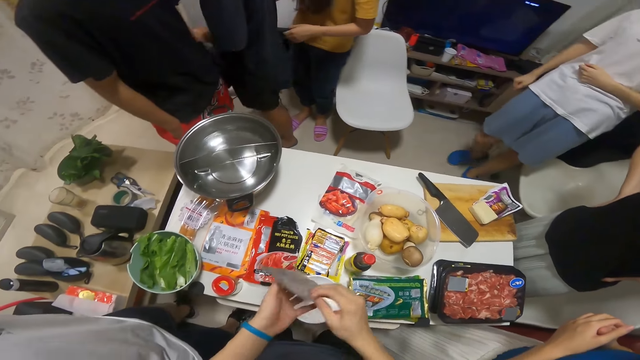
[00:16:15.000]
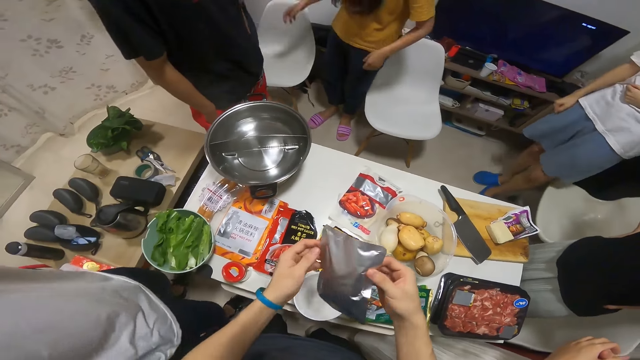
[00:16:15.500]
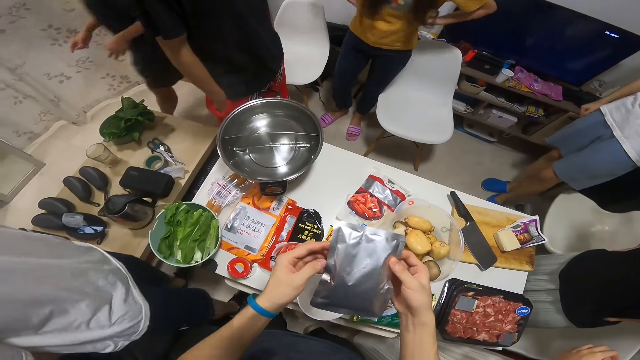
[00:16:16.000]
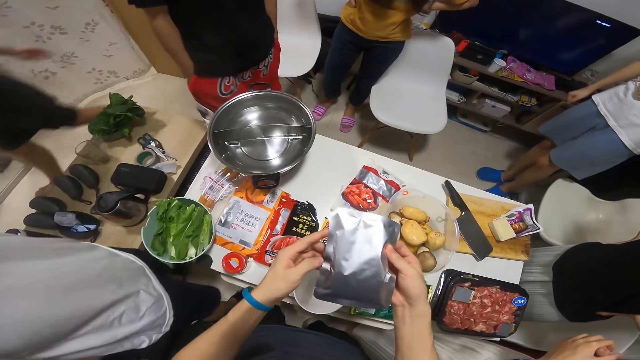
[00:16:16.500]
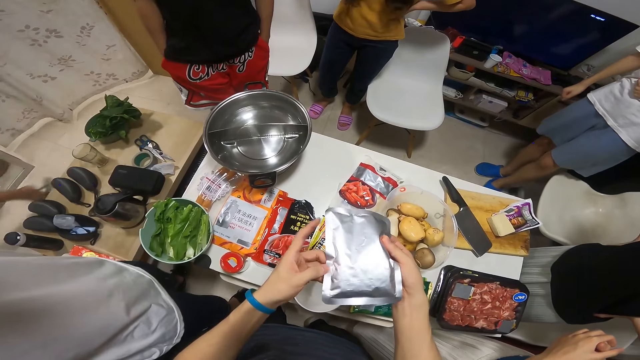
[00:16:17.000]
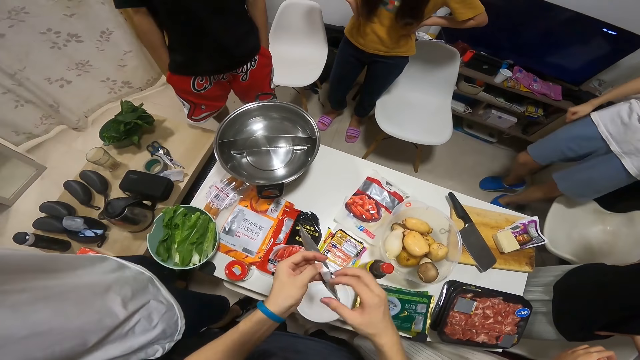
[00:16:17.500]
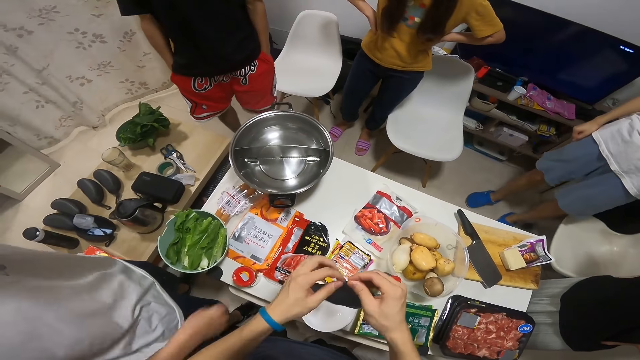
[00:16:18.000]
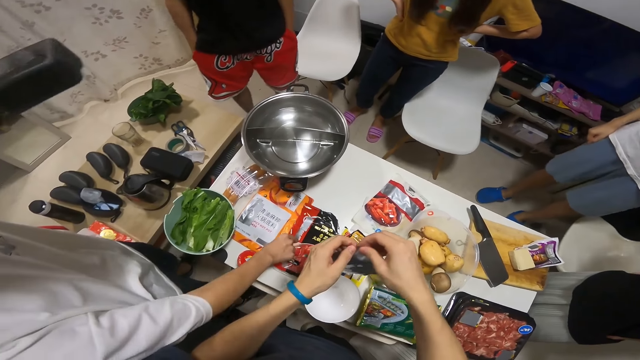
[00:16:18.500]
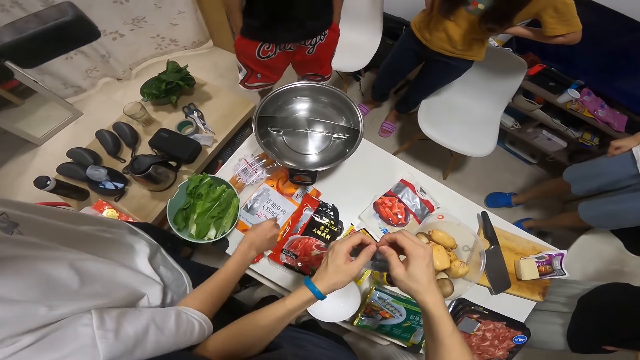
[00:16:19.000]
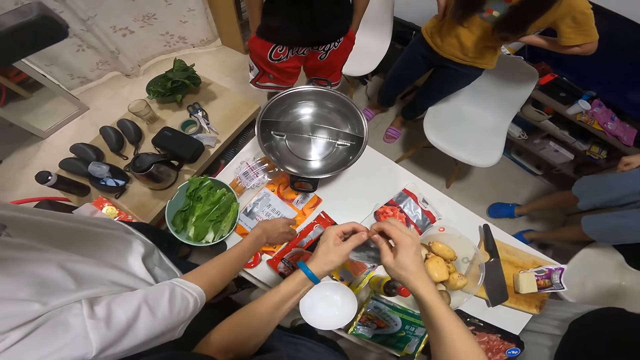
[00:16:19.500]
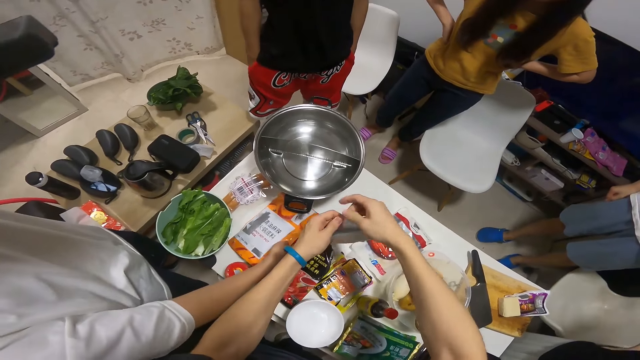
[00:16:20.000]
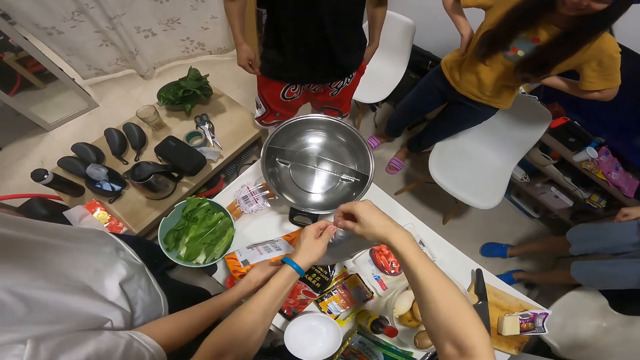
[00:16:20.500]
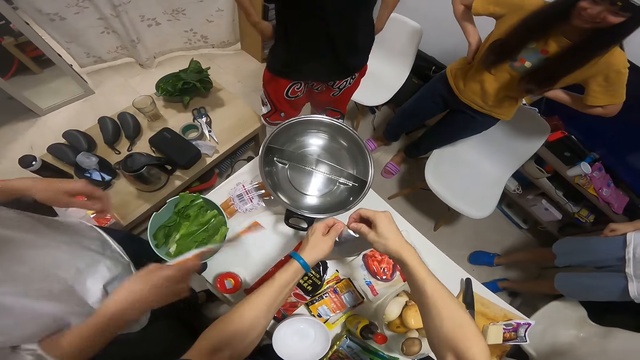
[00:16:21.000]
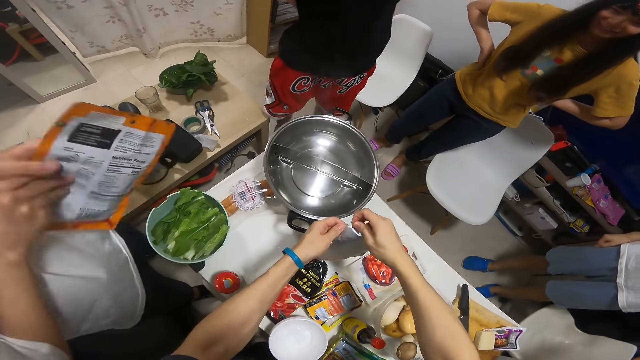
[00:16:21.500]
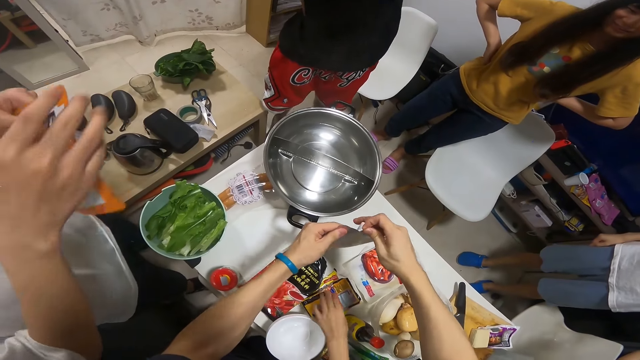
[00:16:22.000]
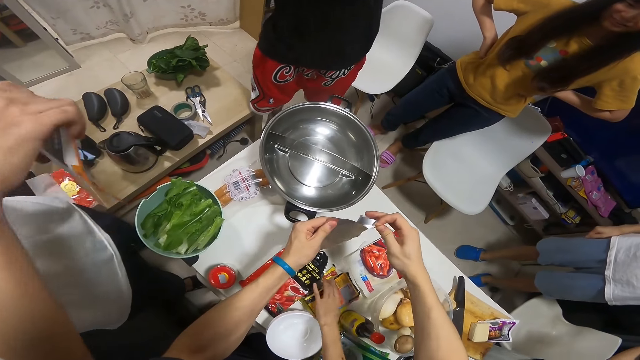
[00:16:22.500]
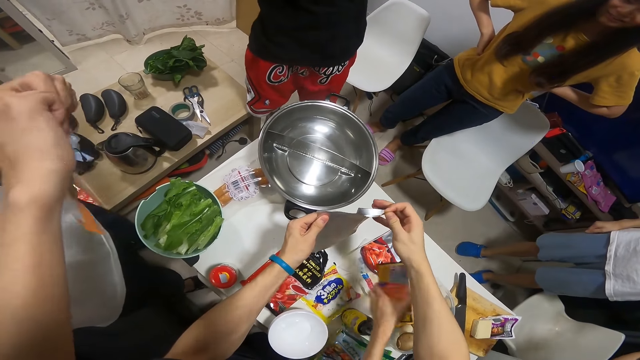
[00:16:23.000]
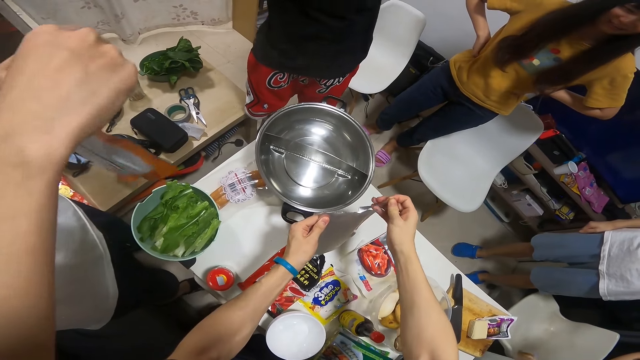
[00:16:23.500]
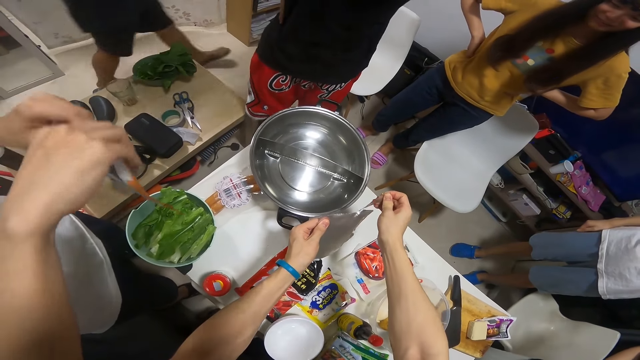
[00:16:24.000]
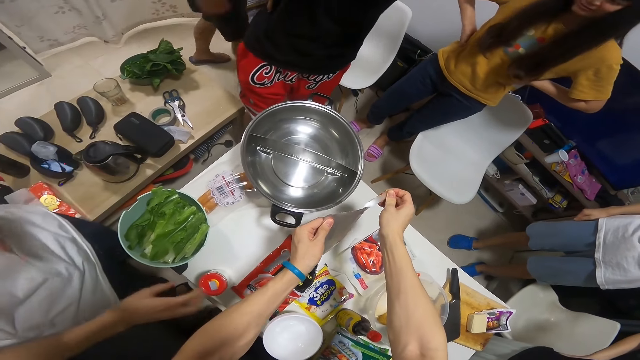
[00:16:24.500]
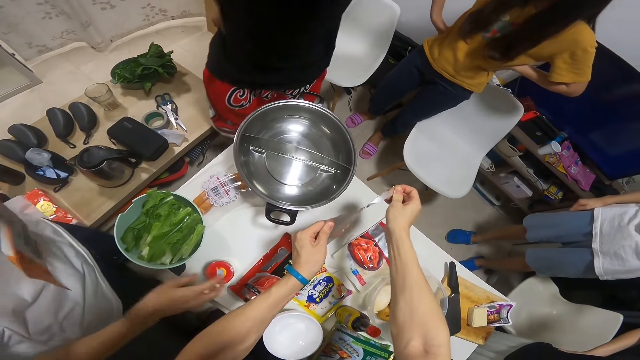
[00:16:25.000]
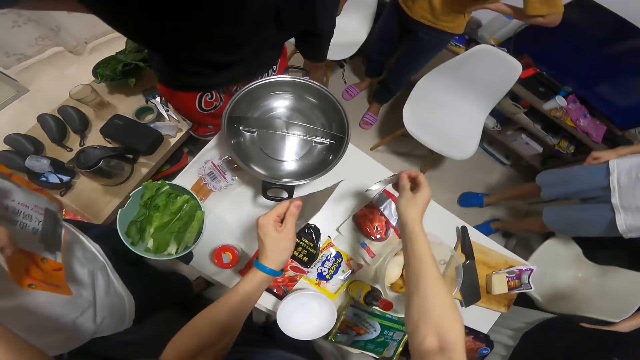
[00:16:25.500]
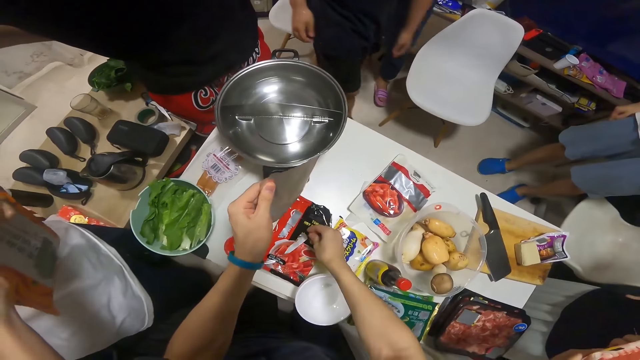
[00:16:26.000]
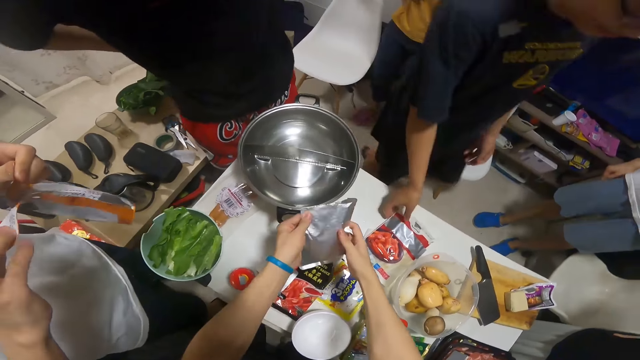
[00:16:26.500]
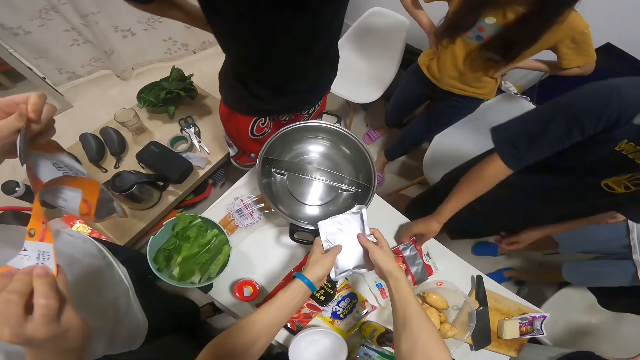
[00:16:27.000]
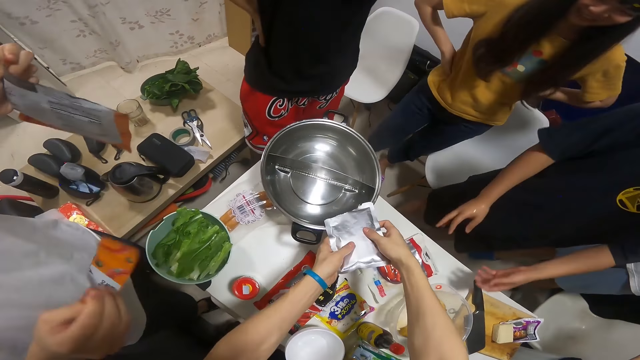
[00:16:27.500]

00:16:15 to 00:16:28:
The camera wearer flips the foil sachet in his hands with both hands. A man takes a sauce sachet from the table with his right hand. The camera wearer tears the foil sachet in his hands with his right hand. The man holds the empty sauce sachet in both hands. He tears the sauce sachet in his hands with his right hand. He moves the jar on the table with his right hand. He tears the sauce sachet in his hands with his right hand. The camera wearer drops the torn part of the foil sachet in his right hand on the table. He pours the sauce in the foil sachet into the water in the pot on the pot burner on the table with both hands. Another man touches the sachet of peppers on the table with his right hand. The other man moves the bowl of potatoes on the table closer with his left hand.

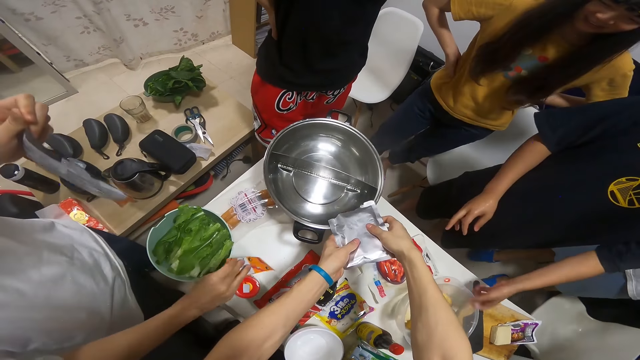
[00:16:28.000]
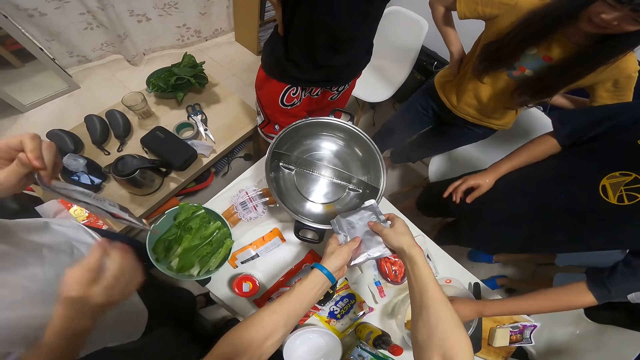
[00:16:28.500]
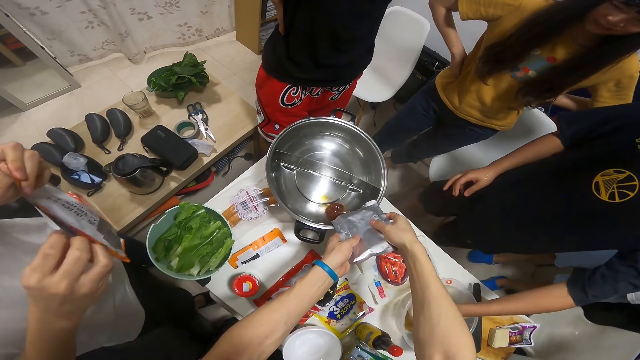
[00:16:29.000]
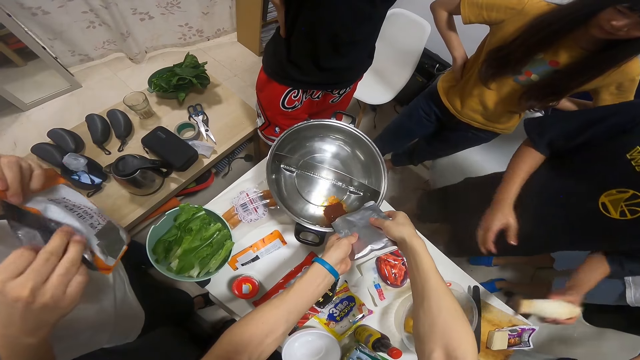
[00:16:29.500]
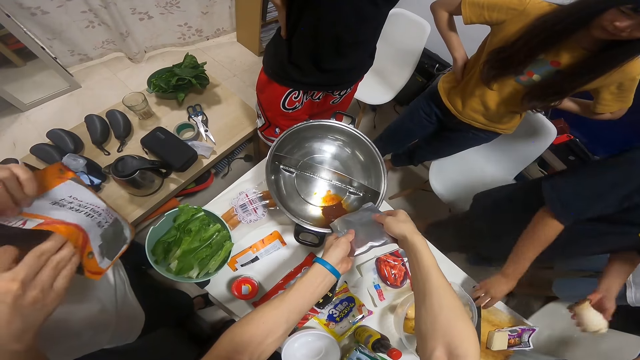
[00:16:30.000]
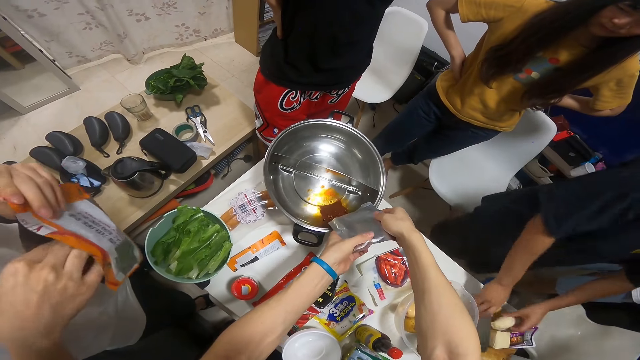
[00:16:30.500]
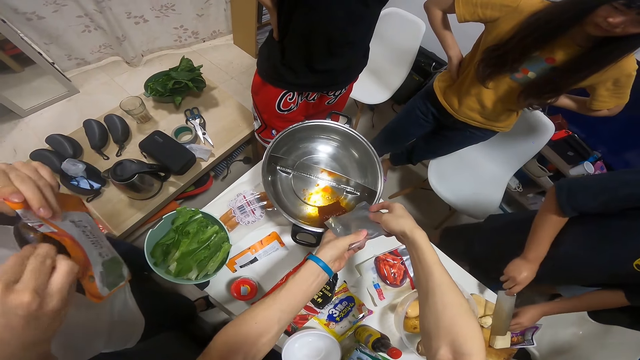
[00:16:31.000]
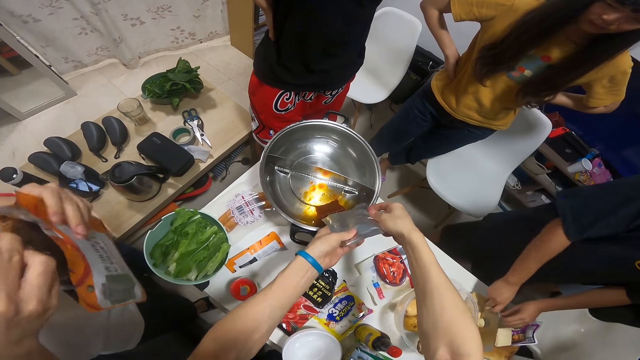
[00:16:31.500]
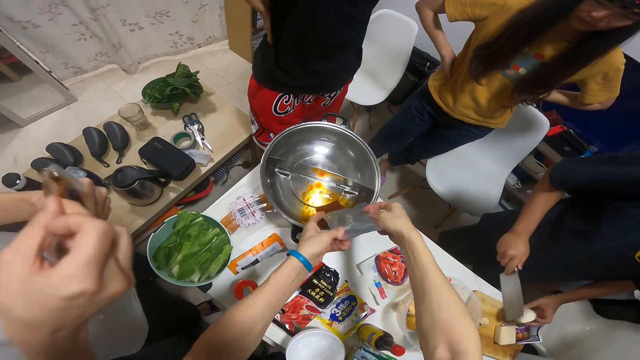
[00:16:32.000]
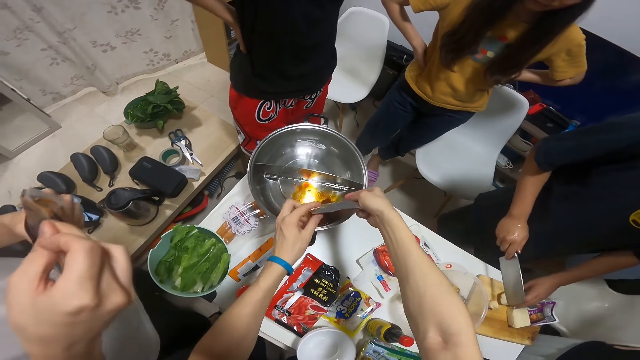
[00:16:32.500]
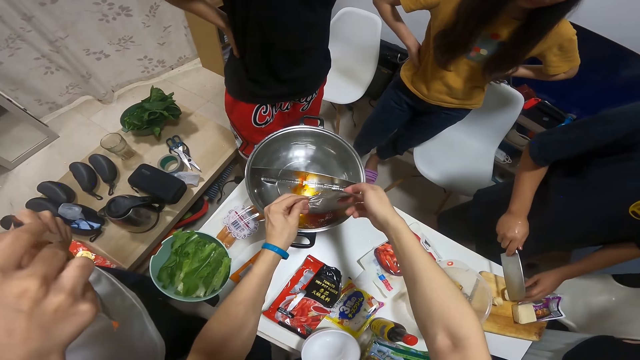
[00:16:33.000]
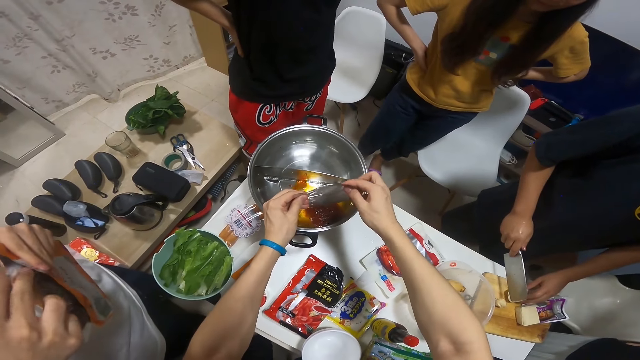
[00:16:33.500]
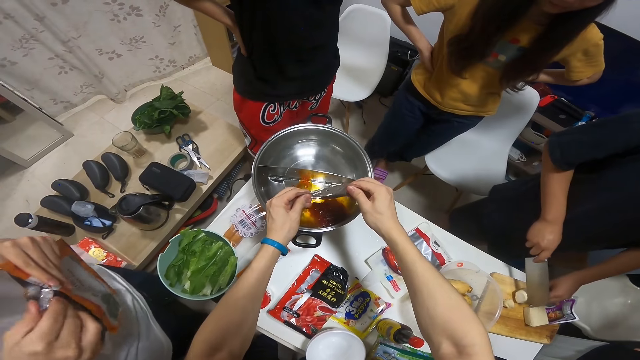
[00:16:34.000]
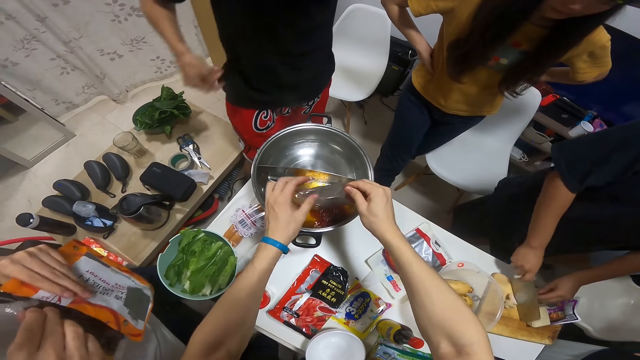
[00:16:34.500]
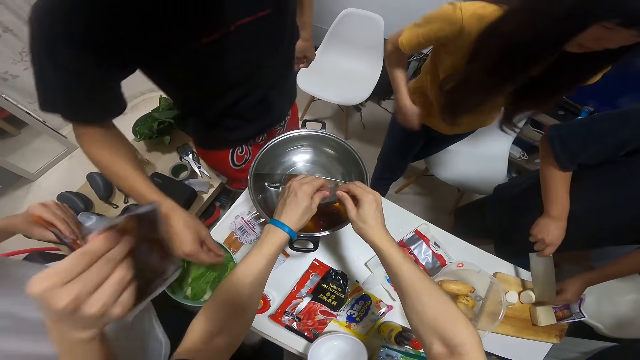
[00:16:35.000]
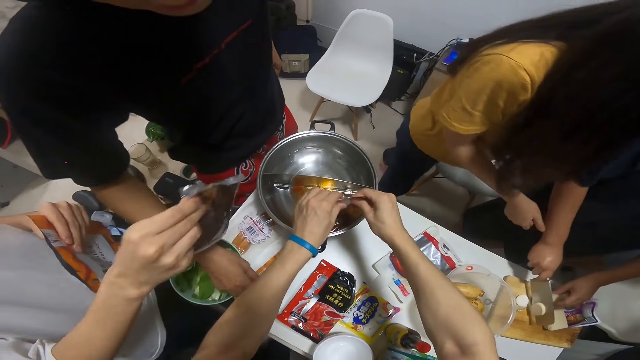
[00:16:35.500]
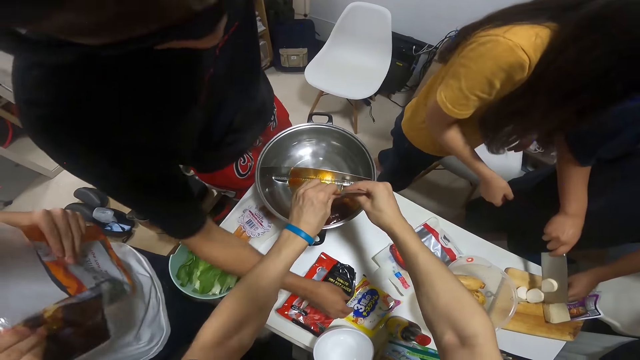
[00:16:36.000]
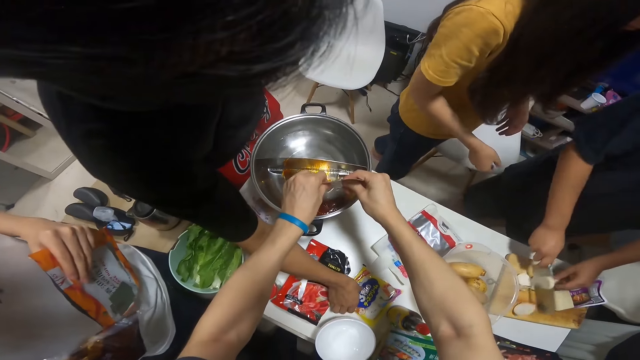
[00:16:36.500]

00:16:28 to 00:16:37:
A man drops the torn part of the empty sauce sachet in his right hand on the table. Another man picks a potato from the bowl of potatoes on the table with his left hand. The first man opens the sauce sachet in his hands with his right hand. The camera wearer pours an ingredient in the bowl. The first man removes the sauce nylon from the sauce sachet in his hands with his right hand. The other man lifts the cleaver knife from the chopping board on the table with his right hand, holds the potato from the bowl of potatoes on the chopping board on the table with his left hand, and cuts the potato in his left hand on the chopping board on the table with the cleaver knife in his right hand. The first man holds the empty sauce sachet in his left hand. A third man picks a pack of potatoes from the table with his right hand. A woman holds the second man's right hand with her right hand.
